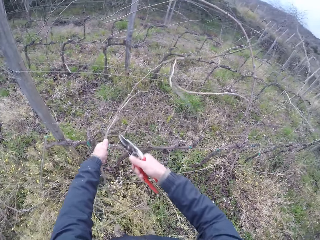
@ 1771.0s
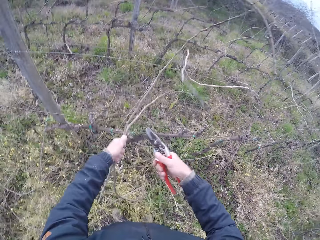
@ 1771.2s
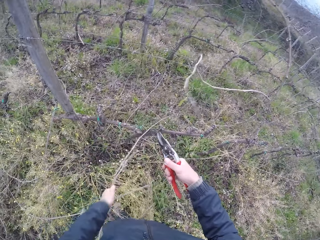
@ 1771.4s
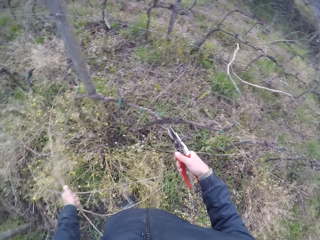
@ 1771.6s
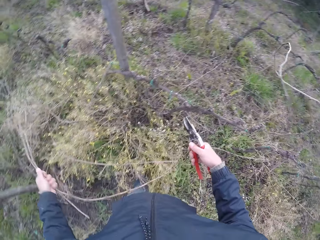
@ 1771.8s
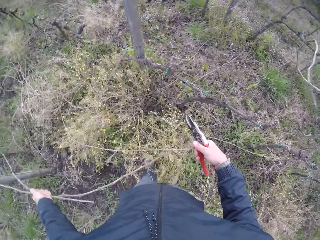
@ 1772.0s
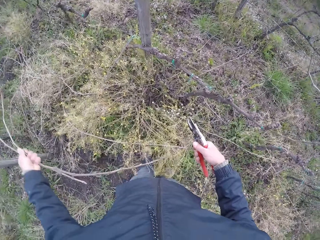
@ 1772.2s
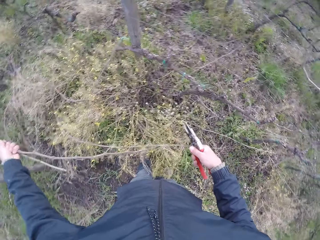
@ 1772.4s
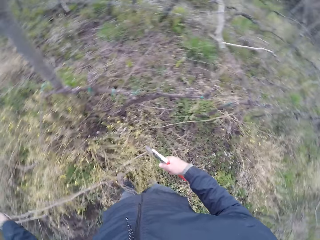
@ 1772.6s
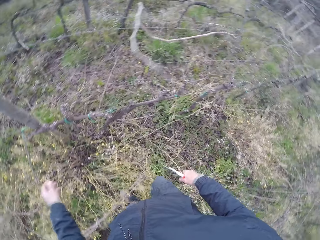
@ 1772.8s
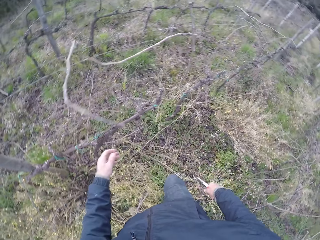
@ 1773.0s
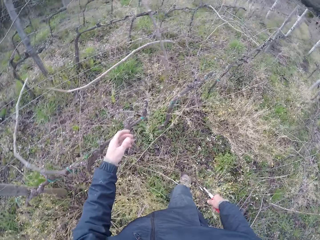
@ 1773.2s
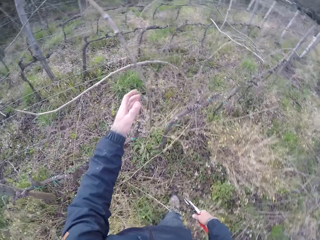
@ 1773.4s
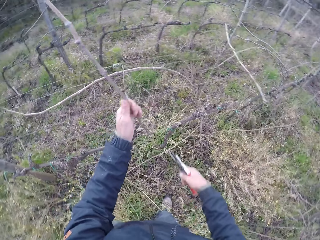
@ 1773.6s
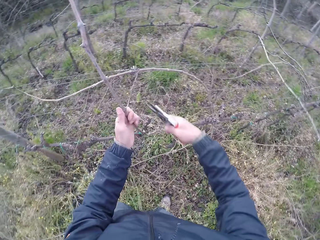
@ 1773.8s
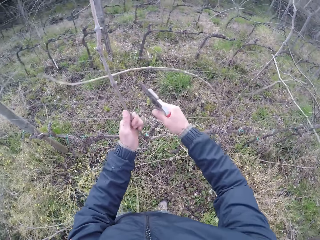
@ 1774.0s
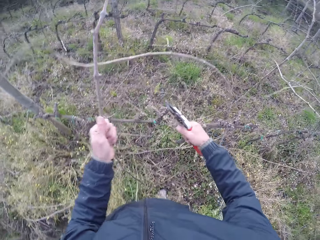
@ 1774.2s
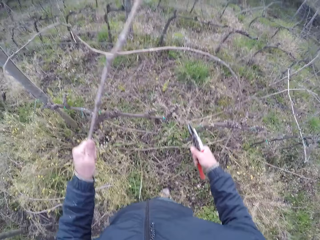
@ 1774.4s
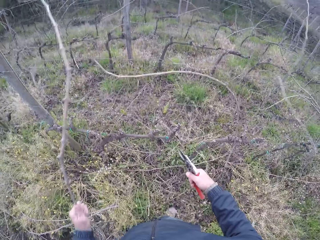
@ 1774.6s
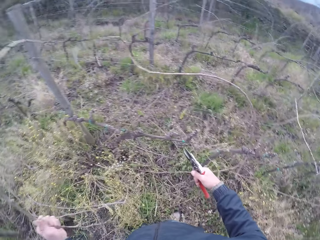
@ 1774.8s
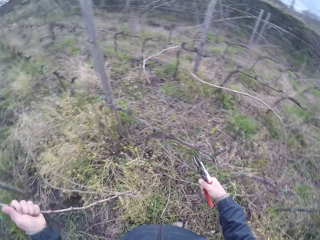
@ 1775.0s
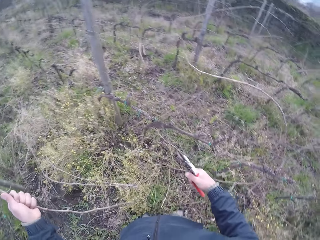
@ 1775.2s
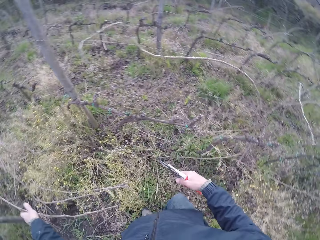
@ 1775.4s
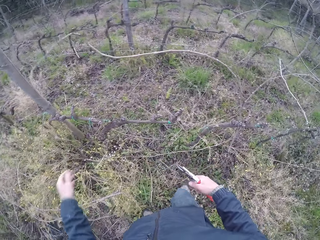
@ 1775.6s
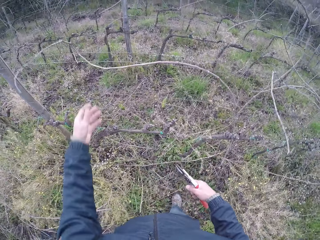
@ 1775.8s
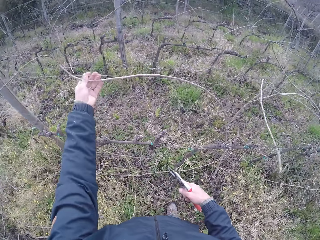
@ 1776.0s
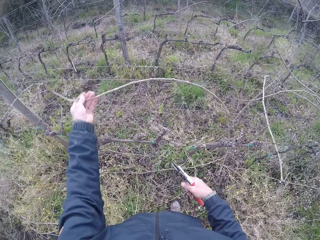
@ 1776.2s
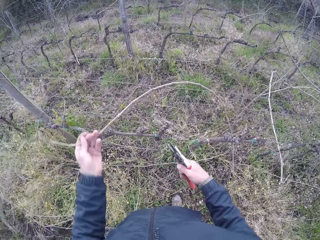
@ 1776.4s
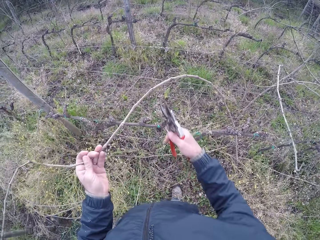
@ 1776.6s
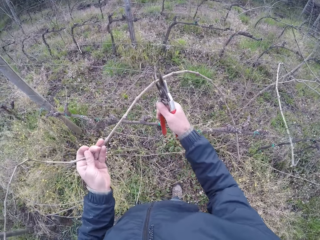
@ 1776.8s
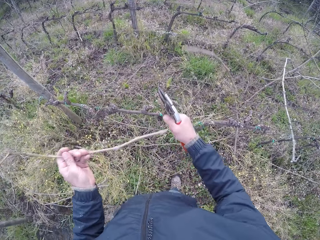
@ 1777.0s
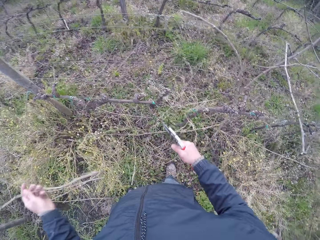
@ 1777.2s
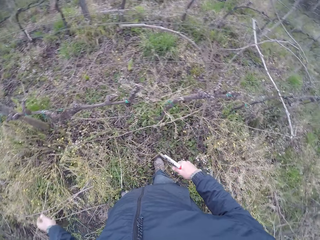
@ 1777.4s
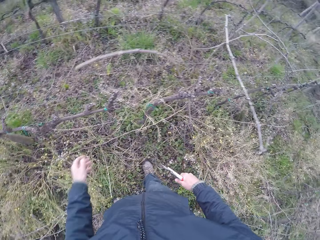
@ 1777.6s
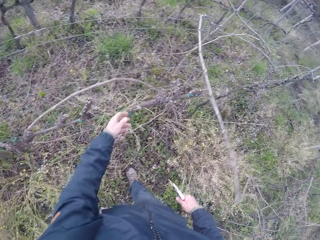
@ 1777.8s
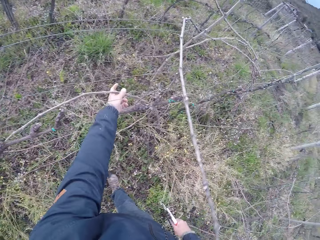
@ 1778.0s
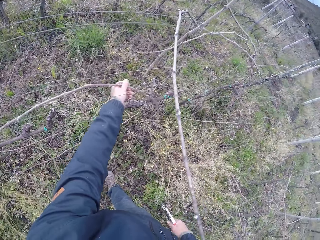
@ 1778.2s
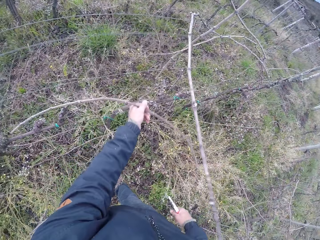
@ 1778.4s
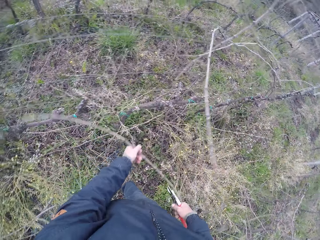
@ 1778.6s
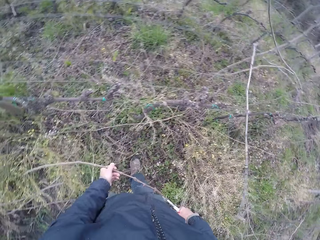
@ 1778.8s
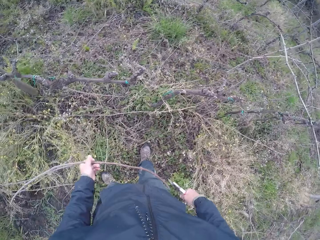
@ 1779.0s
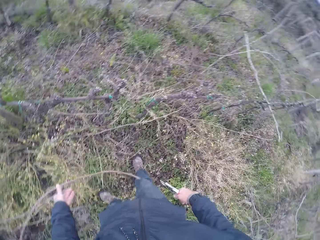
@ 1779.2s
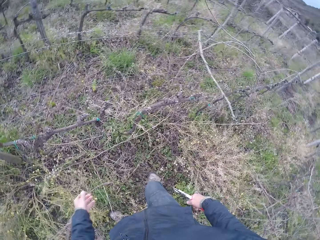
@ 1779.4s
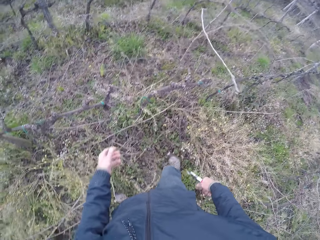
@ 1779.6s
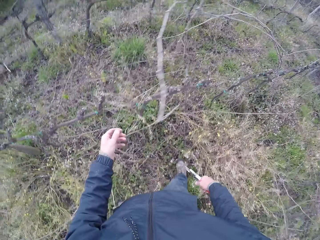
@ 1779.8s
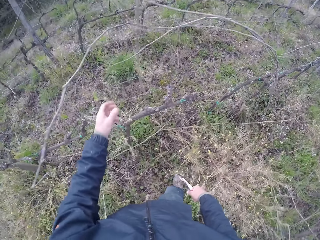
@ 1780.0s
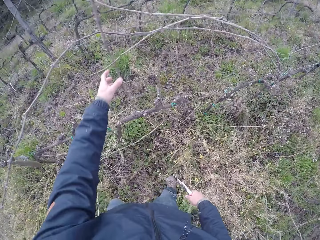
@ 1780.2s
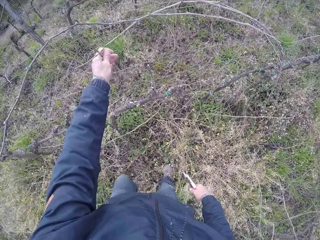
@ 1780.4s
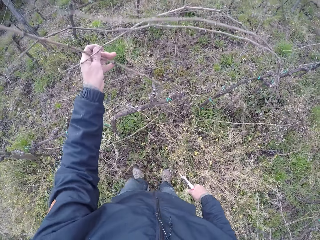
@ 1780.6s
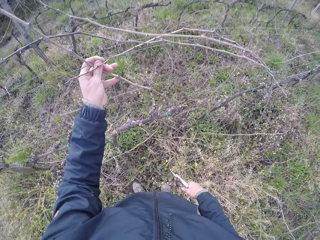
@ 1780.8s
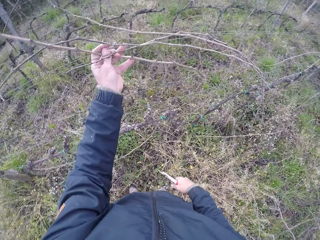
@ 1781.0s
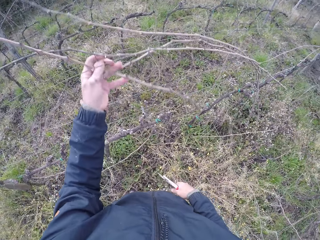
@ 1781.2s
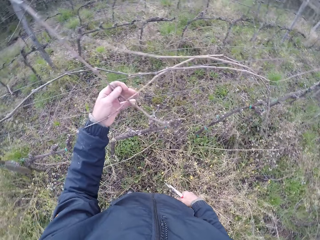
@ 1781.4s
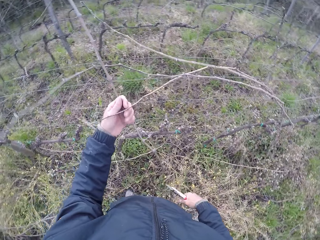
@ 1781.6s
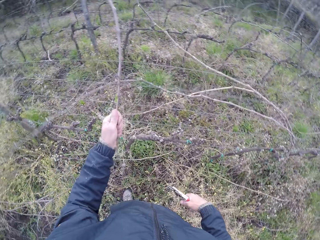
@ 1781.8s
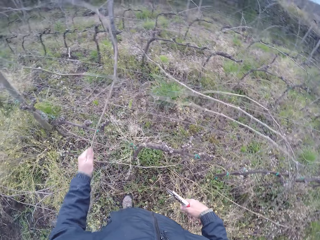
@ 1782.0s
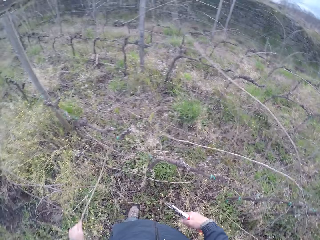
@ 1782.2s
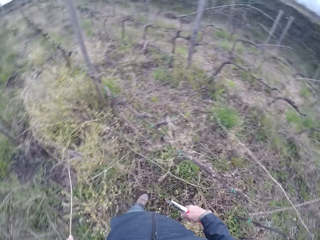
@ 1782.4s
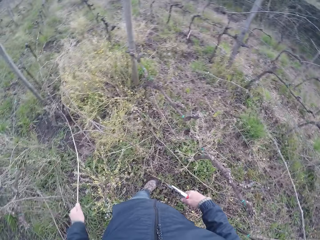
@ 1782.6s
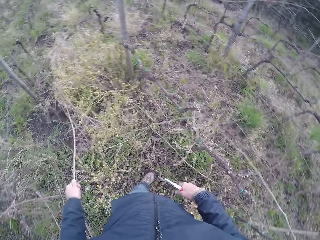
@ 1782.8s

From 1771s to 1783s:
The camera wearer cuts the twig in his left hand with the pruning plier in his right hand. He drops the twig in his left hand on the ground. He pulls a twig from the barbed wire fence with his left hand. He holds a branch on the fence. He cuts the twig in his left hand with the pruning plier in his right hand. He drops the branch on the ground. He pulls a twig from the barbed wire fence with his left hand. He cuts the twig in his left hand with the pruning plier in his right hand. He drops the twig in his left hand on the ground. He pulls a twig from the barbed wire fence with his left hand. He holds a branch on the fence. He drops the twig in his left hand on the ground. He pulls a twig from the barbed wire fence with his left hand. He holds a branch on the fence.

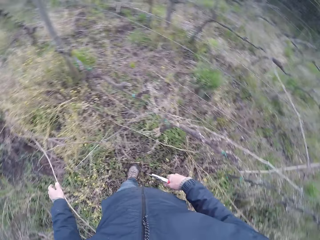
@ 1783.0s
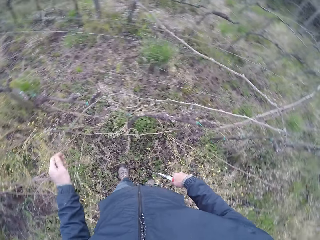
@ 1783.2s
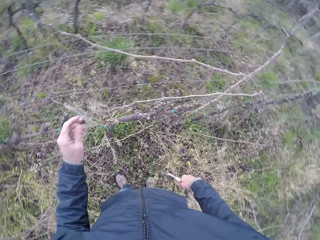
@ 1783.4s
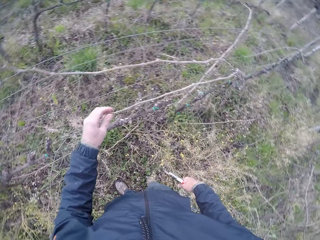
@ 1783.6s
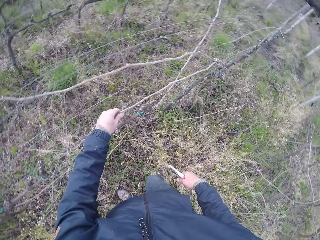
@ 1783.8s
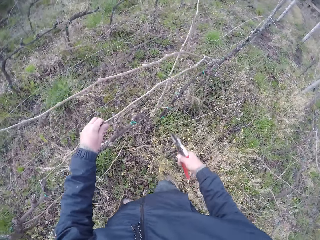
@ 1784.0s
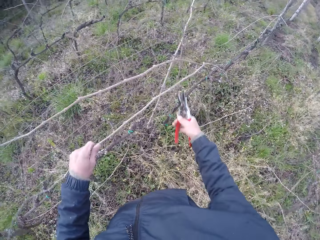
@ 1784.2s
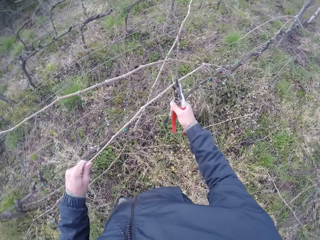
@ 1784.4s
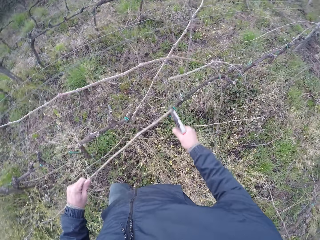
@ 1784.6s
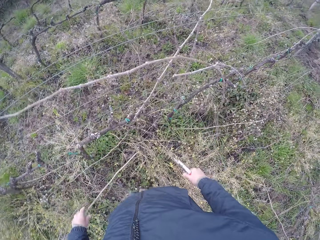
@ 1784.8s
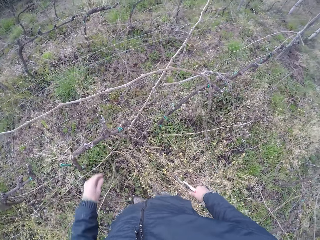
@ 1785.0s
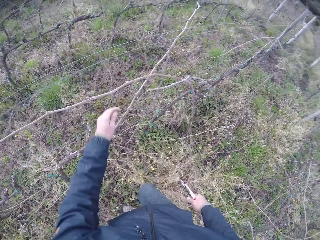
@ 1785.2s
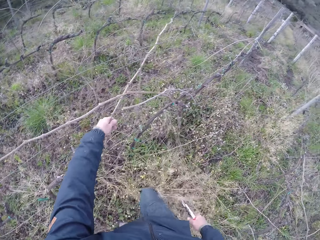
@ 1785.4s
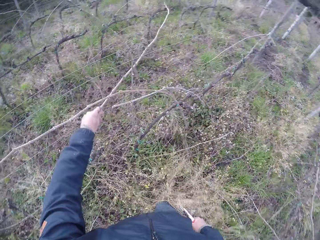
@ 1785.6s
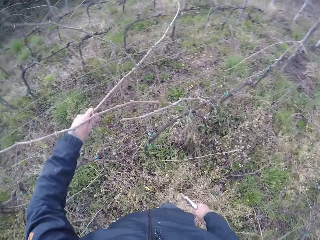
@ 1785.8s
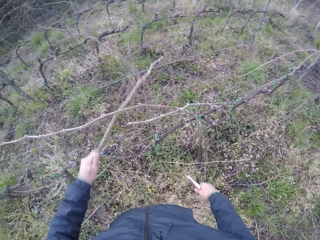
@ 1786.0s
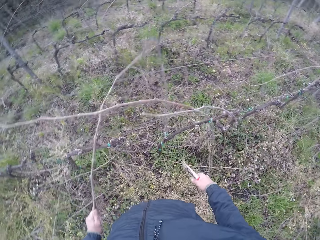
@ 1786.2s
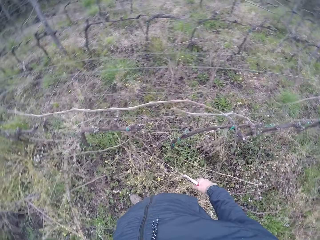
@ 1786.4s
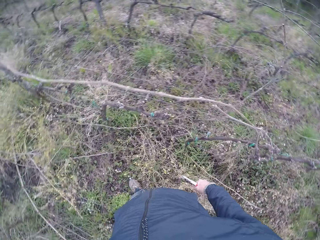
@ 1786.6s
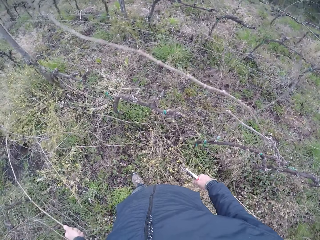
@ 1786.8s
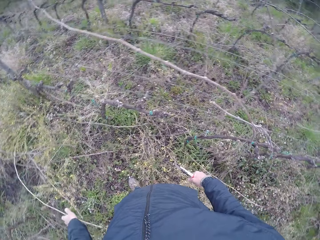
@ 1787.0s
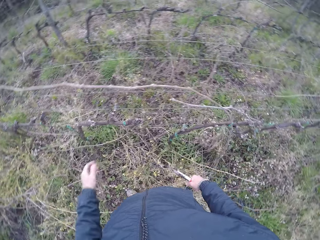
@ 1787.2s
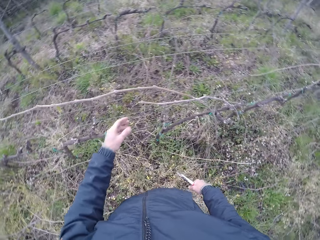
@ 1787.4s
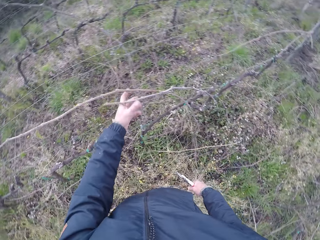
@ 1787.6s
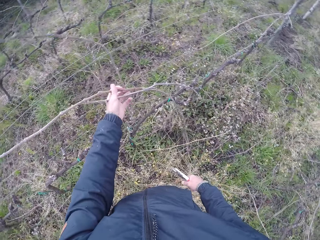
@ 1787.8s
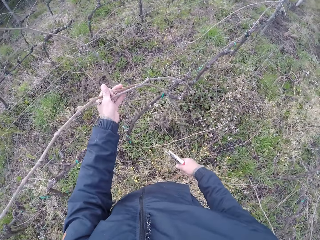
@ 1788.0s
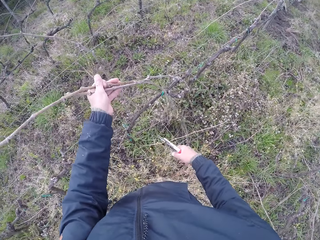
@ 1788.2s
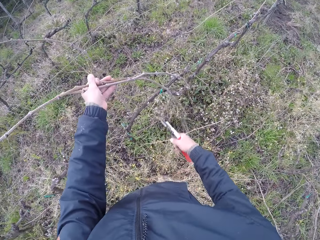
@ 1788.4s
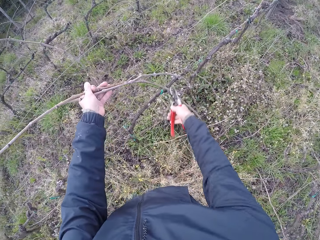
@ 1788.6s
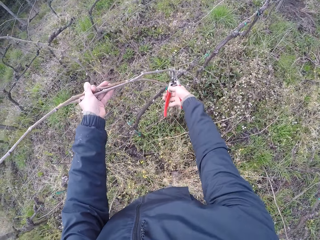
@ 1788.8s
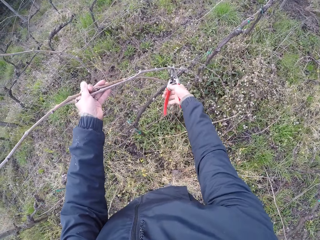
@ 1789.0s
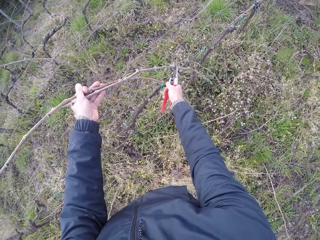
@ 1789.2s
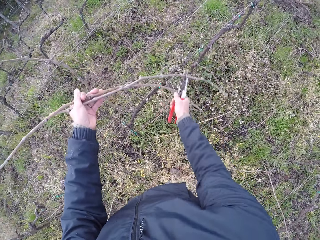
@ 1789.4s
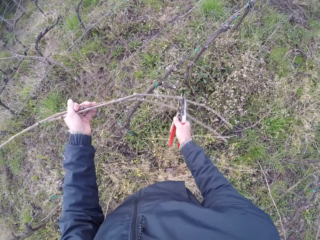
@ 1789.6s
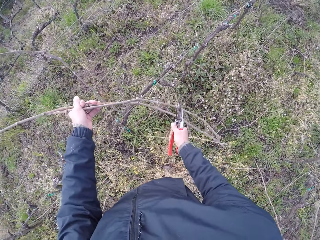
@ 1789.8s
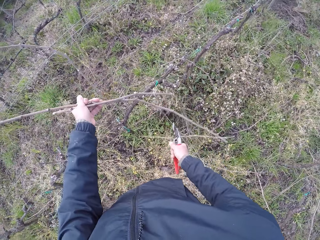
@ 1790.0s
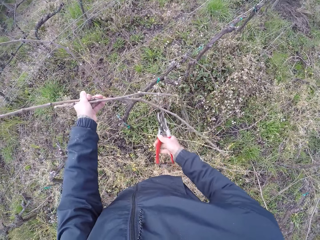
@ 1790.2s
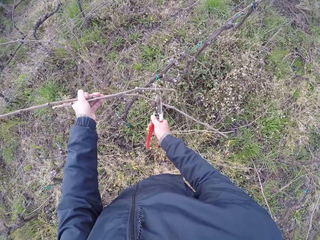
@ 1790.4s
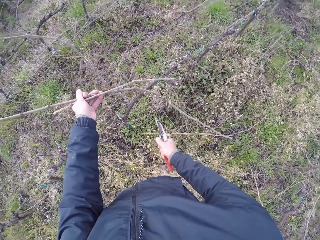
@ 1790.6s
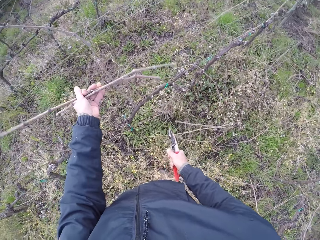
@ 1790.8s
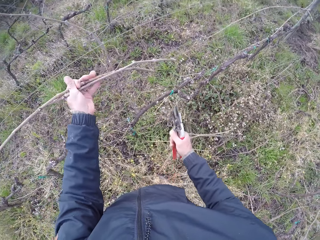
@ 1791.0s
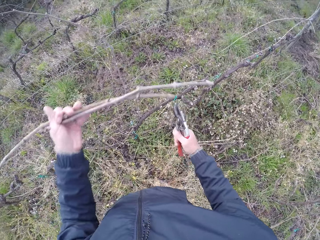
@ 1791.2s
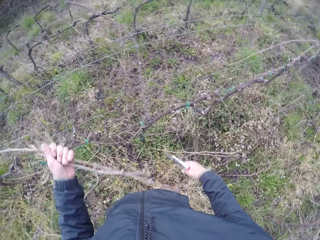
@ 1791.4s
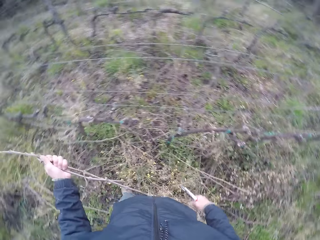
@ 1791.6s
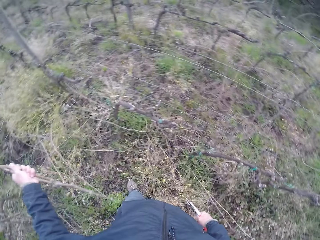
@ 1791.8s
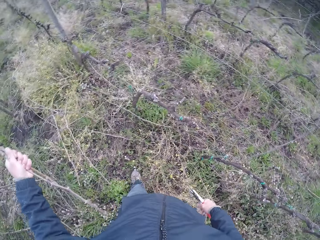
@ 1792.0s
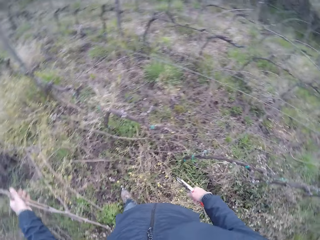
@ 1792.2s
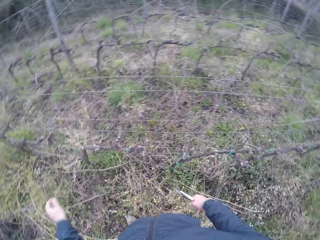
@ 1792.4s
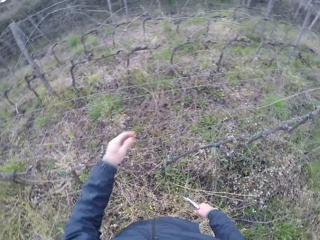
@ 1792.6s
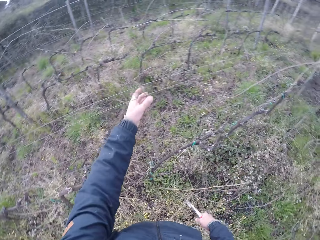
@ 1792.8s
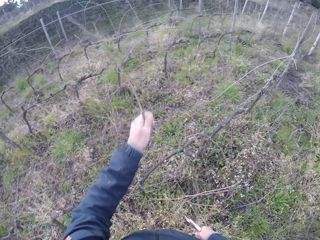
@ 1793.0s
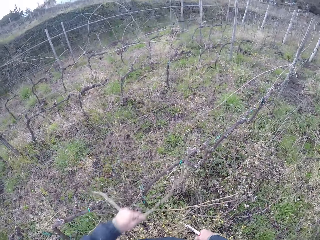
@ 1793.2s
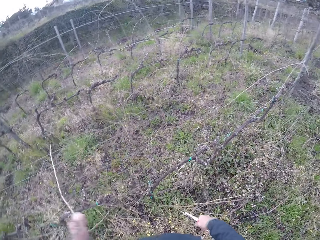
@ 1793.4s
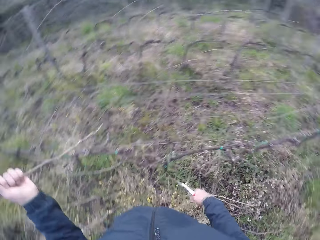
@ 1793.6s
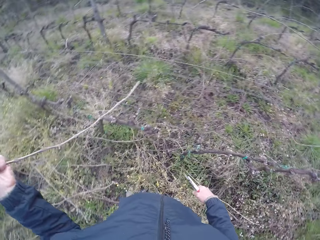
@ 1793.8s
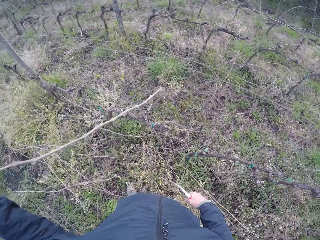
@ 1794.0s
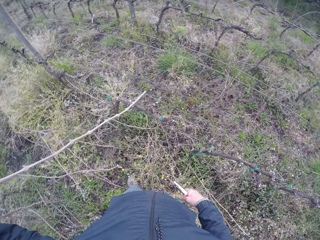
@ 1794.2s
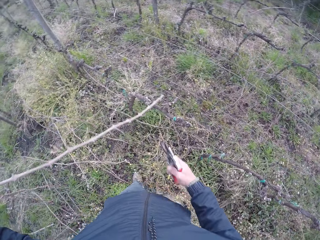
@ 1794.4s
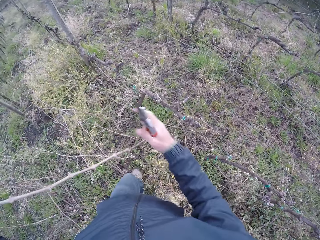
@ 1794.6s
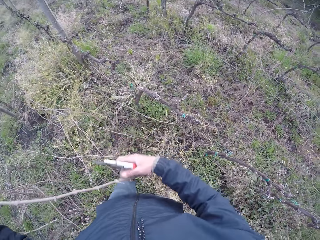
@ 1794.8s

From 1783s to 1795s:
The camera wearer drops the twig in his left hand on the ground. He pulls a twig from the barbed wire fence with his left hand. He holds a branch on the fence. He cuts the twig in his left hand with the pruning plier in his right hand. He drops the twig in his left hand on the ground. He pulls a twig from the barbed wire fence with his left hand. He holds a branch on the fence. He drops the twig in his left hand on the ground. He pulls some twigs from the barbed wire fence with his left hand. He holds branches on the fence. He cuts the twig in his left hand with the pruning plier or secateurs in his right hand. He pulls a branch with the secateurs. He drops a branch piece on the ground. He cuts a branch with the secateurs. He drops a branch piece on the ground. He removes the branches from the fence. He drops the twig in his left hand on the ground. He pulls a twig from the barbed wire fence with his left hand. He drops the twig in his left hand on the ground.
